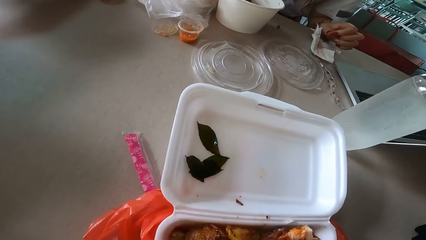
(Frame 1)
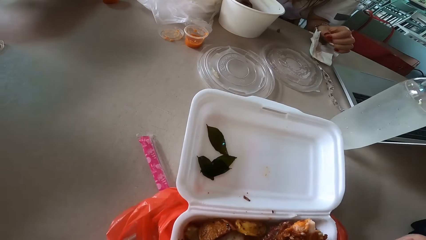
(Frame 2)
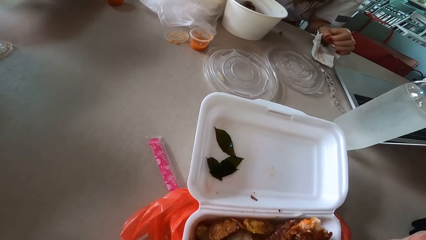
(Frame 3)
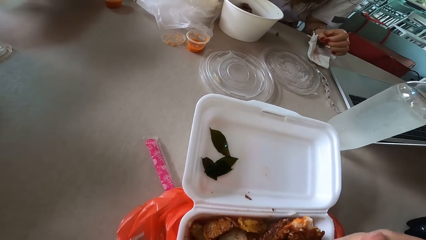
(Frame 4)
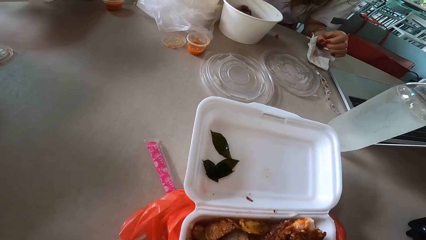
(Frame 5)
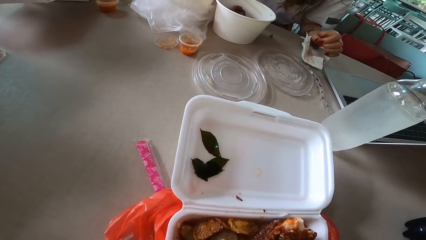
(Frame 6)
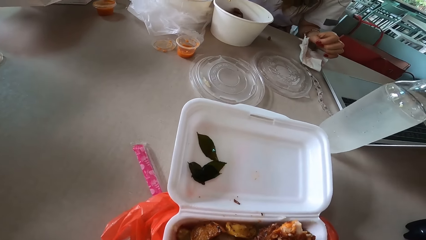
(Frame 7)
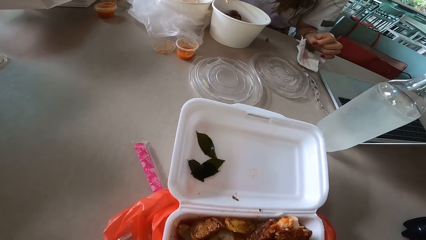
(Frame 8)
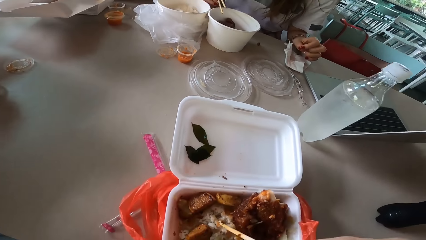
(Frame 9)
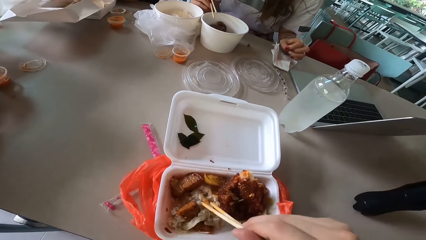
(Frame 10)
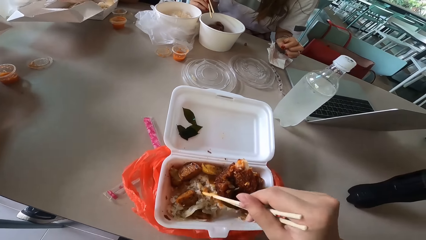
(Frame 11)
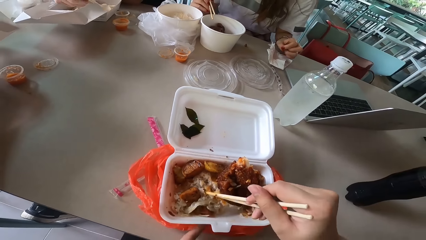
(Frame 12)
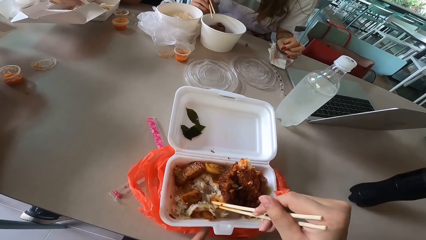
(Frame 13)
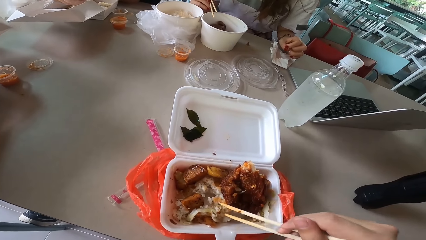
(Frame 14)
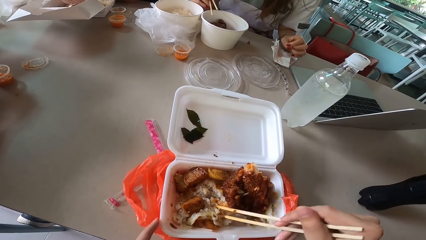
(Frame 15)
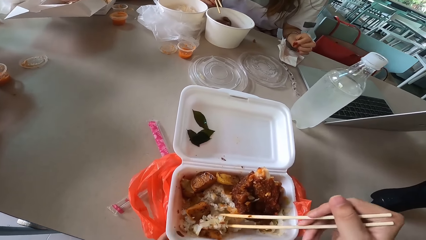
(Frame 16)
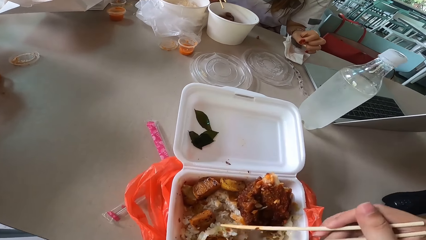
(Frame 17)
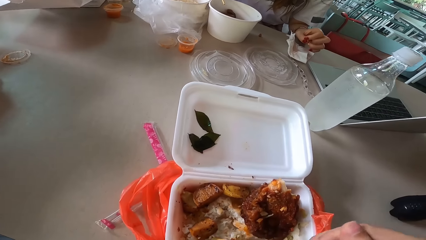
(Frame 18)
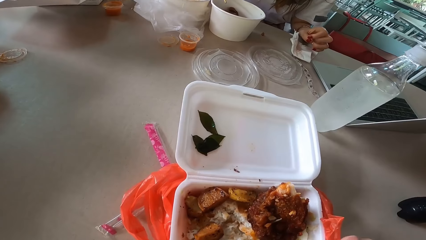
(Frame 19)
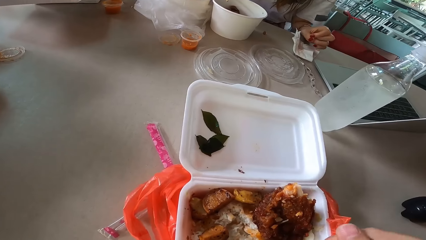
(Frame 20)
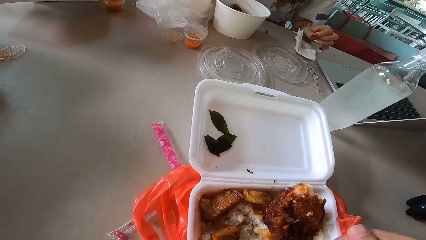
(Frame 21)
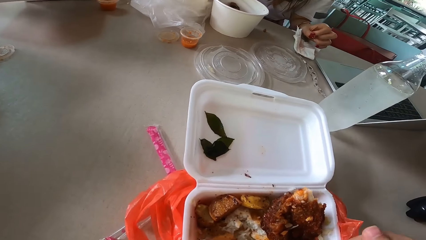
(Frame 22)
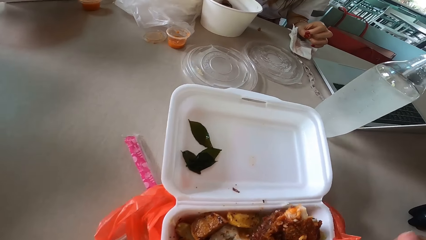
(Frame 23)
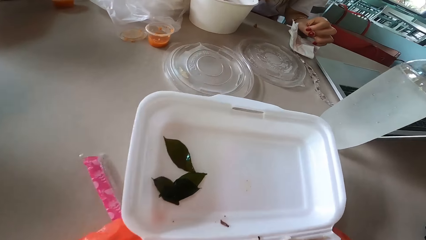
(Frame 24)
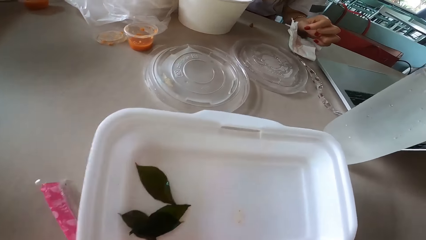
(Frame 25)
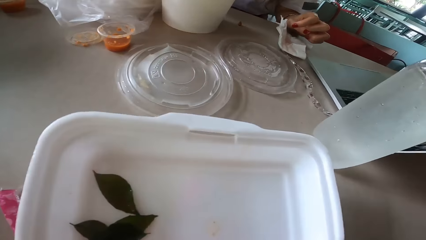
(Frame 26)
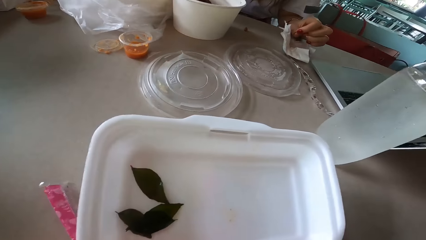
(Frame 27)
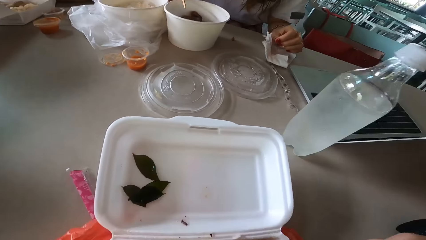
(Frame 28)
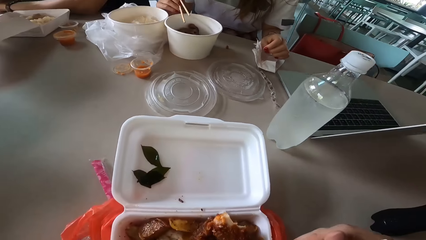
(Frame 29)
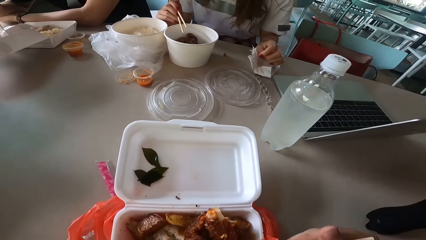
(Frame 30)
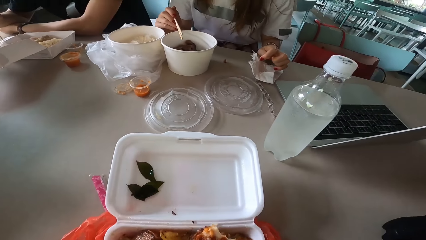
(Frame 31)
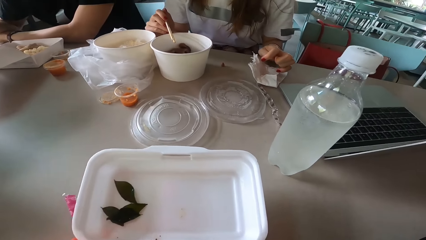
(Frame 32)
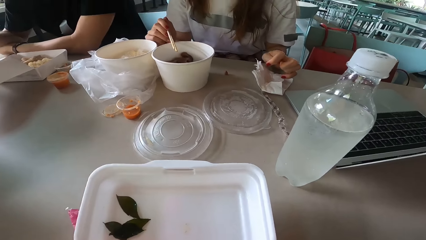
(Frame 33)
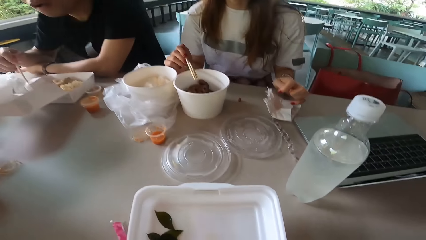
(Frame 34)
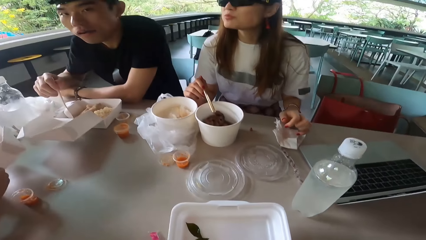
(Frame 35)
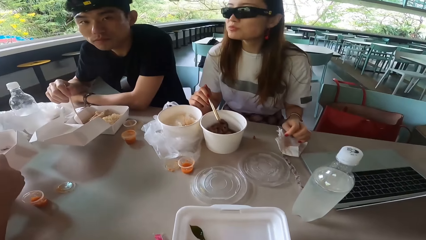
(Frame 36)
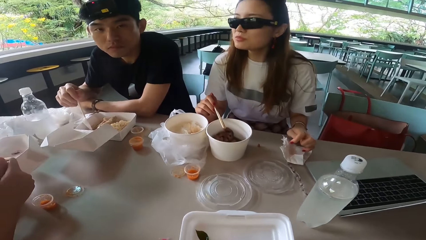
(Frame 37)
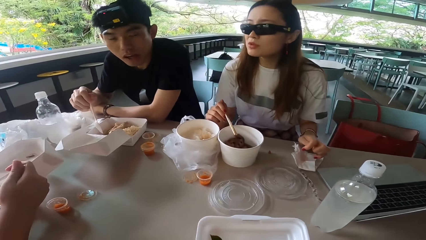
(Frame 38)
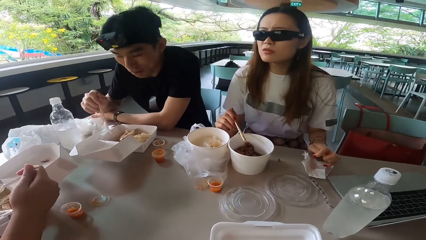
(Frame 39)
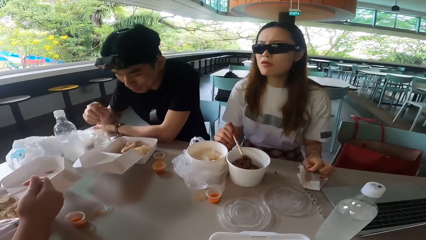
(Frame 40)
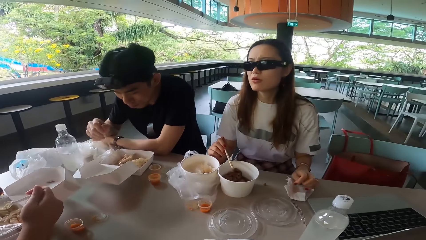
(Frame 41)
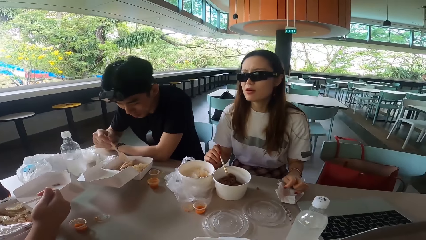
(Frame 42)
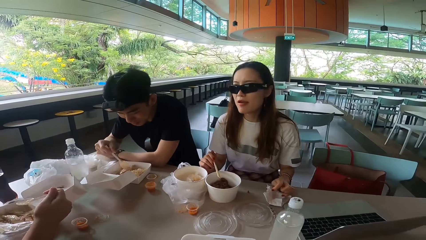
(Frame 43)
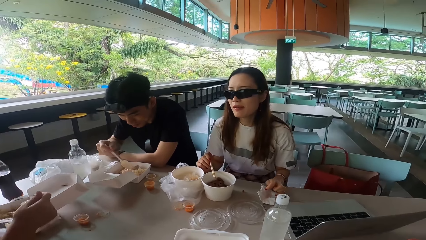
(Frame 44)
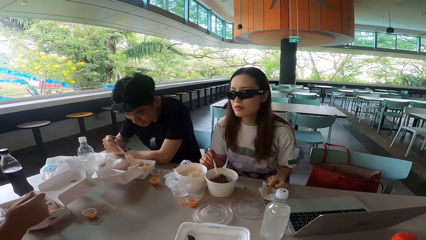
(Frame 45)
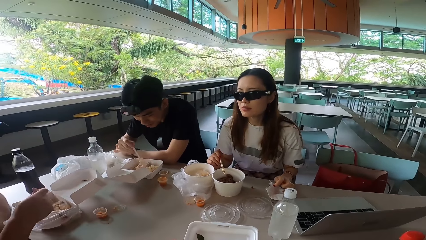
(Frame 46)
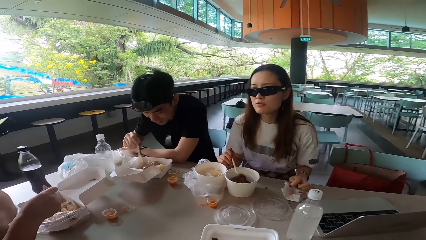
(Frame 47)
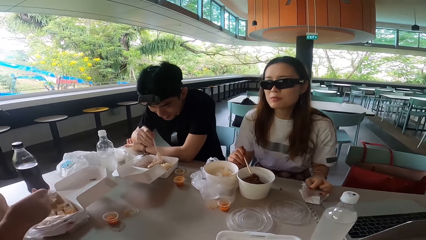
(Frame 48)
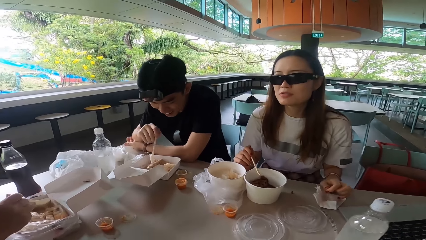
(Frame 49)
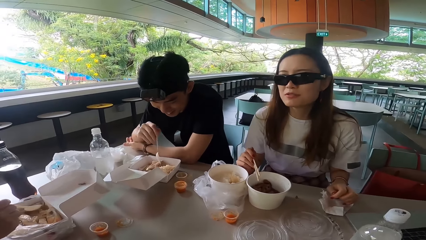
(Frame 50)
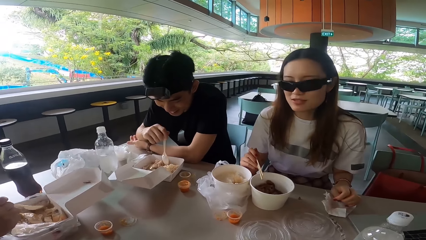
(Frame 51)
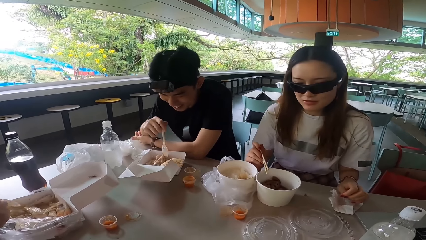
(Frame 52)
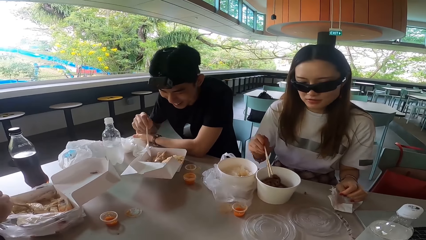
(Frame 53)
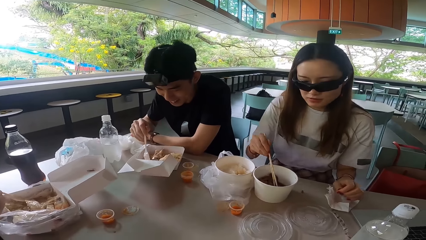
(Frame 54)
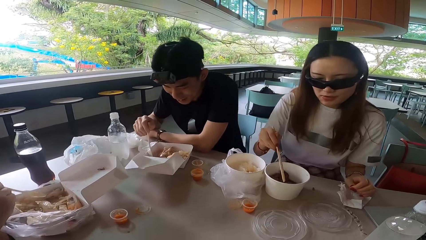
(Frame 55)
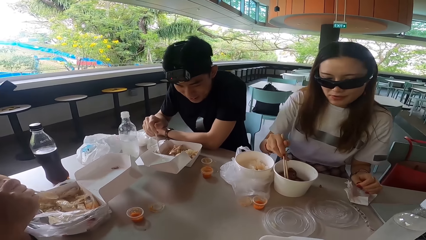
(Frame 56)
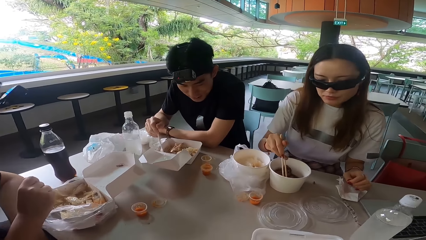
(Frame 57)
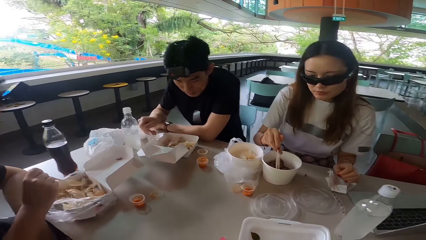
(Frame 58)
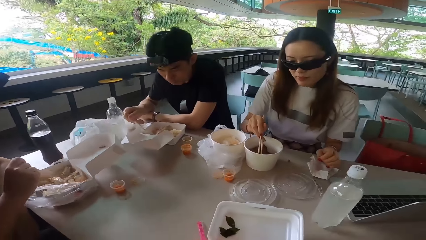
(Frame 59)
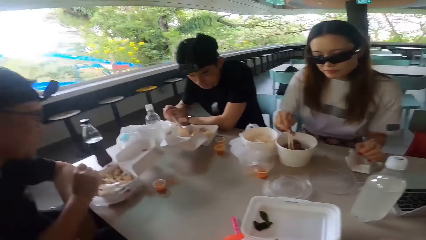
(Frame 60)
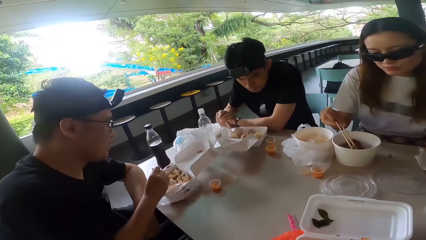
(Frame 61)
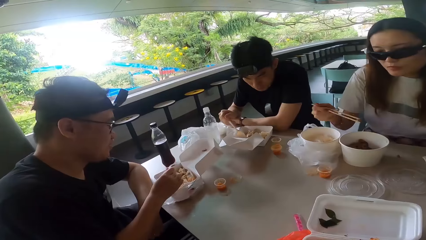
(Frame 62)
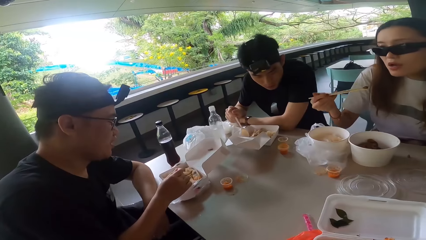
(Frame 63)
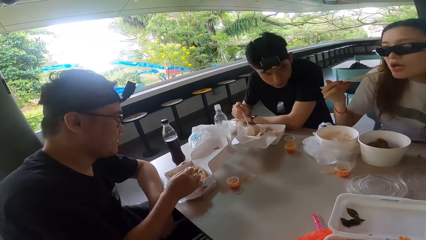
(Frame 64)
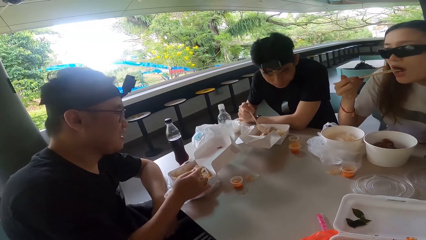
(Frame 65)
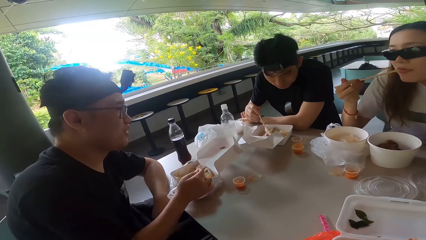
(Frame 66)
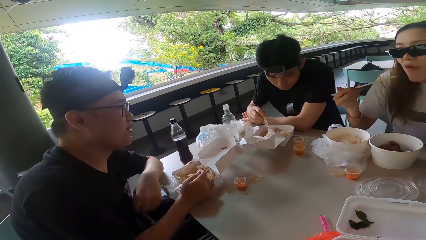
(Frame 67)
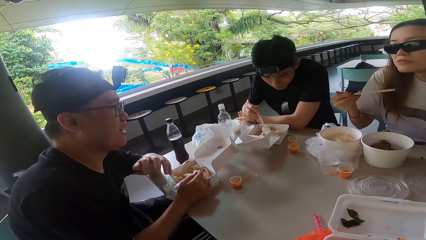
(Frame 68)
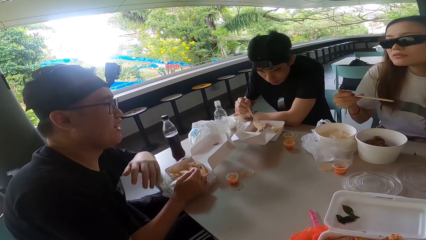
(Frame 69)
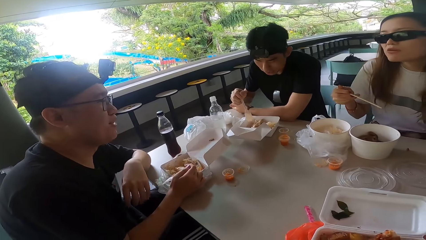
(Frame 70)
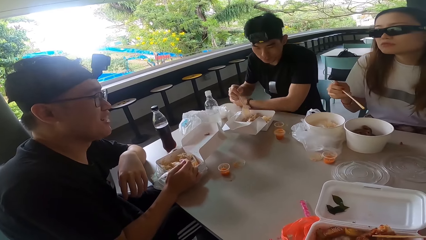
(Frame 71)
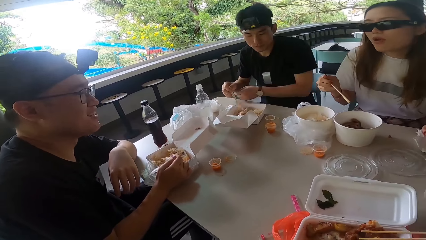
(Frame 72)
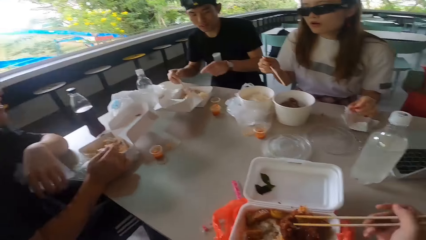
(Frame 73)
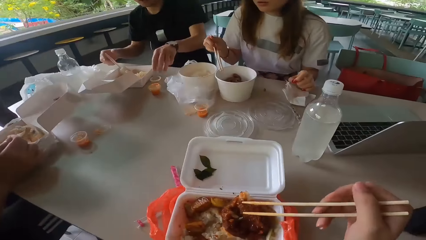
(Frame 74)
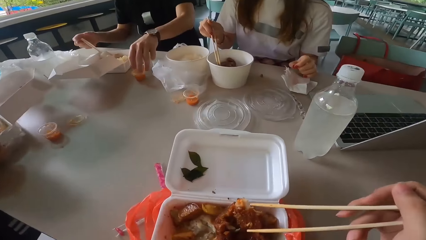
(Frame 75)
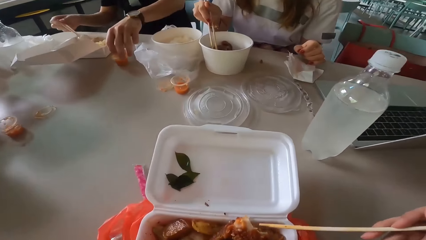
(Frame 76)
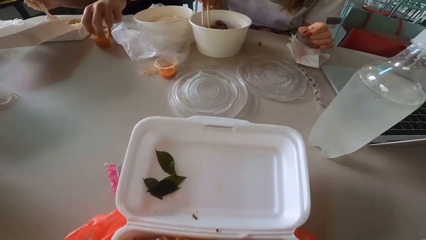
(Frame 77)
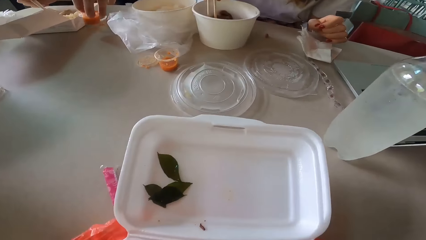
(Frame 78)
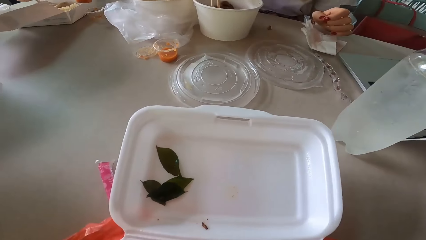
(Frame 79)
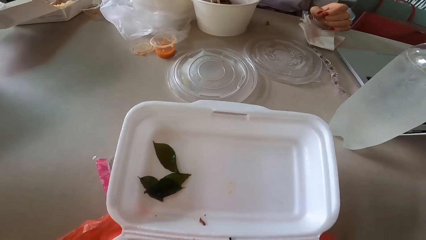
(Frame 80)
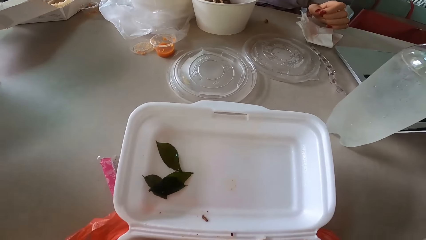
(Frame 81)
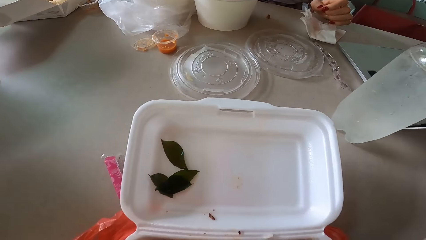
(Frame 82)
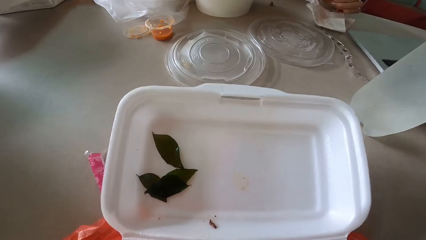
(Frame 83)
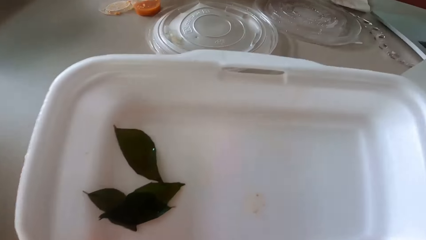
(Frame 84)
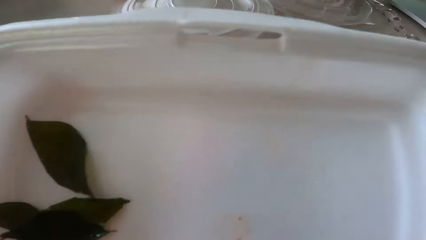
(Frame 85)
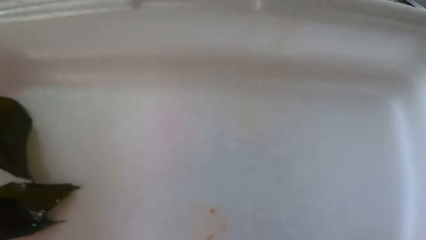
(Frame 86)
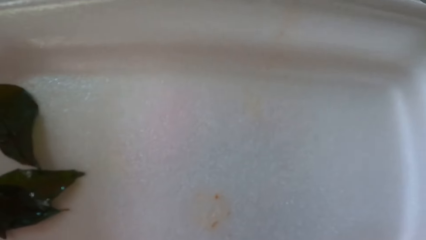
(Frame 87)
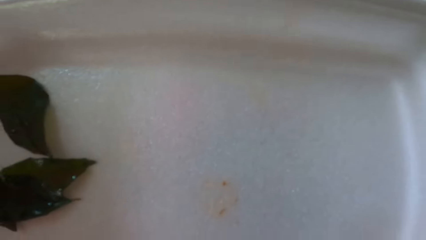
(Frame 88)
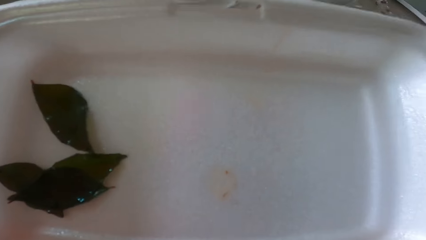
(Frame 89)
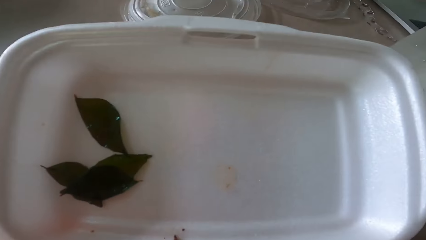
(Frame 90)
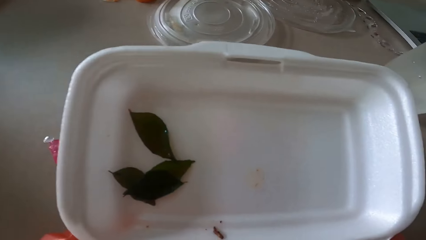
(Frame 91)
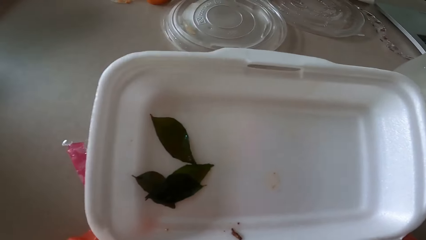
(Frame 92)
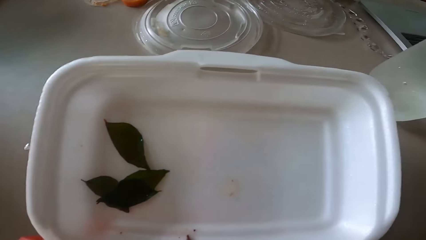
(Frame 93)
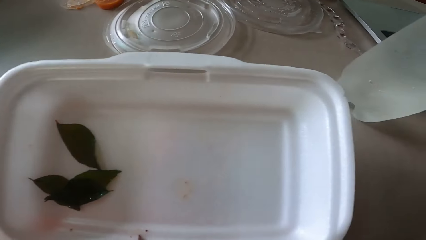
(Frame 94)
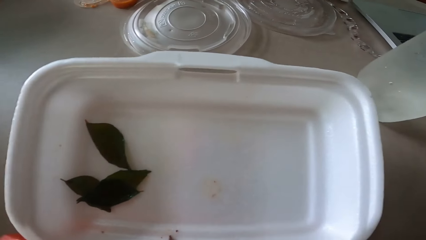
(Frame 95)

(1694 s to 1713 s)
The camera wearer picks up rice with chopsticks. The woman holds the serviette and fidgets her fingers. The other man holds a spoon. The first man eats food and scoops food with a spoon. The woman picks up meat with chopsticks and eats the meat. The other man talks to the woman. The first man picks up sauce. The woman takes a bowl of soup from the table.
